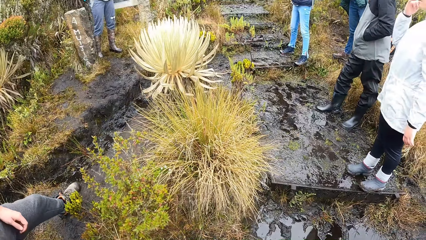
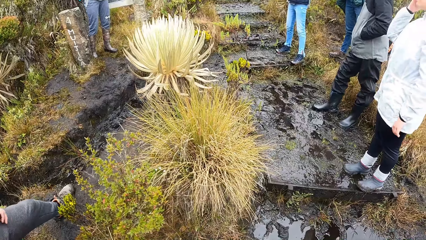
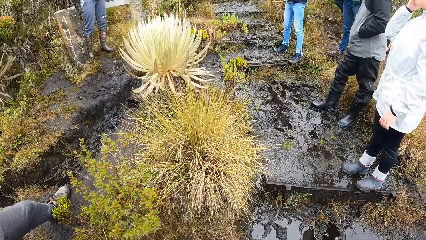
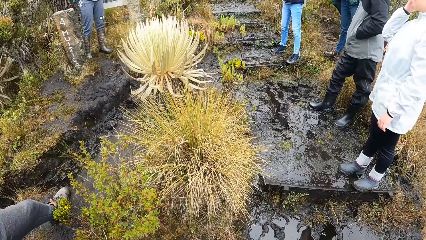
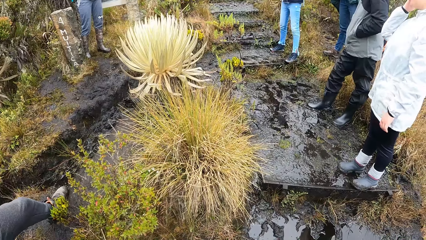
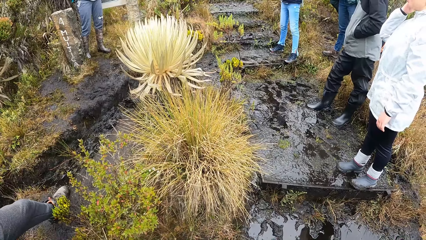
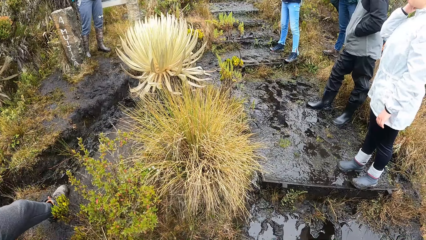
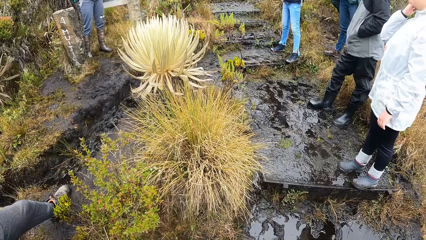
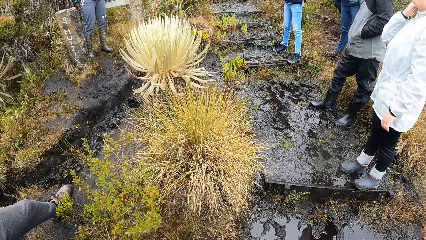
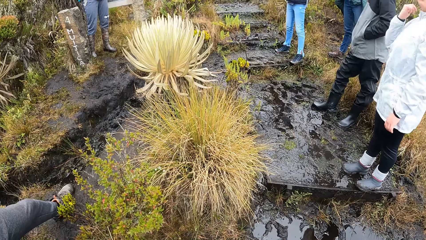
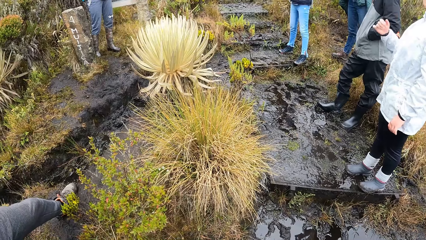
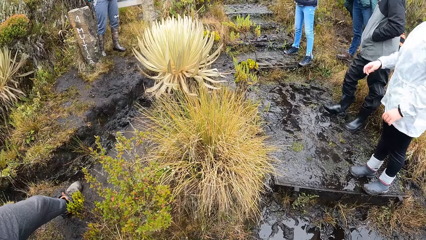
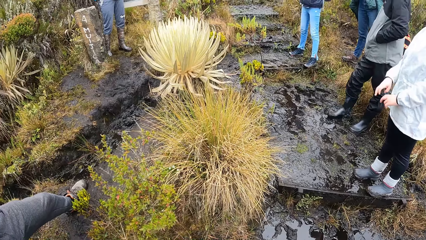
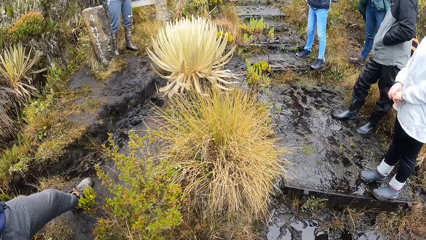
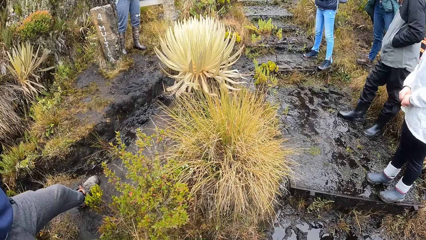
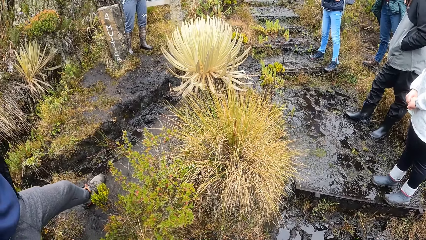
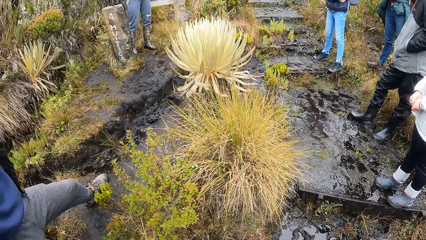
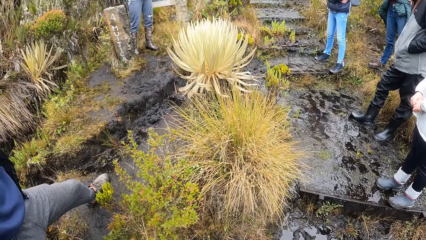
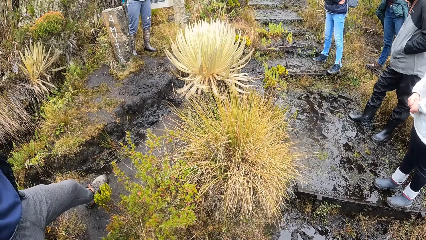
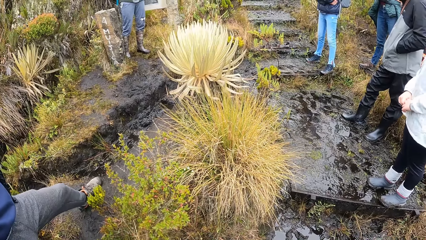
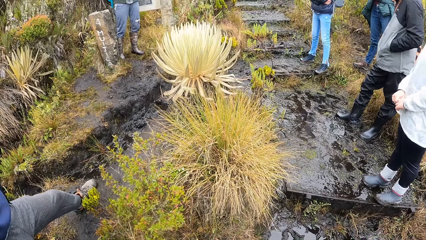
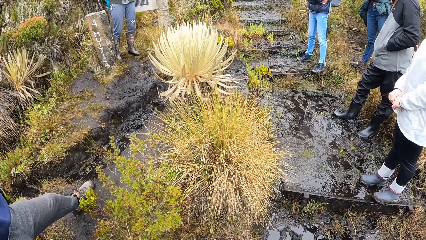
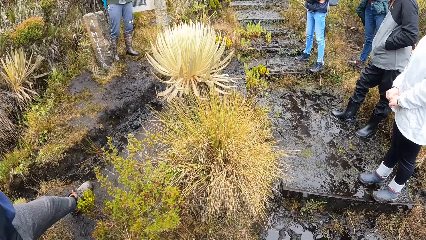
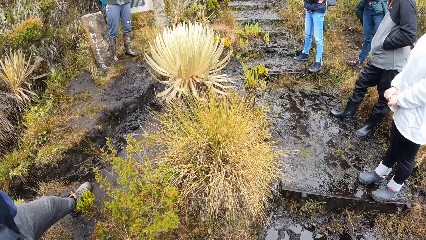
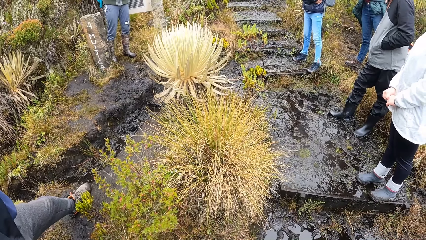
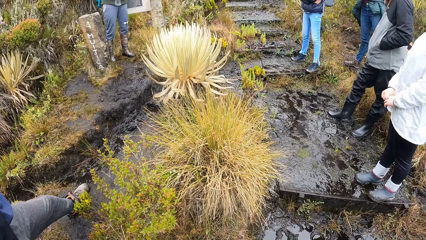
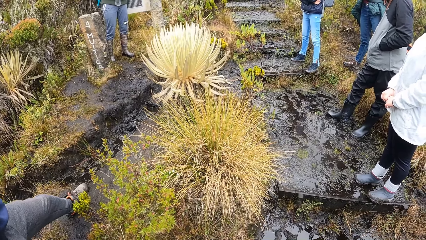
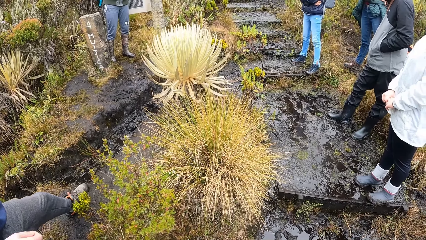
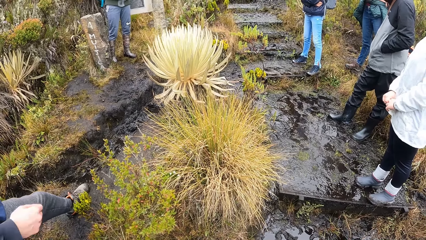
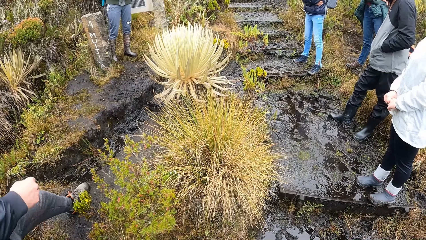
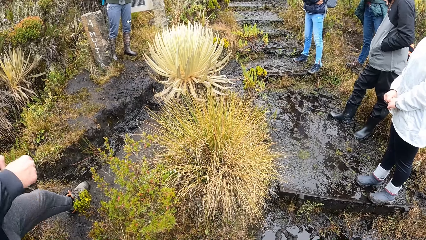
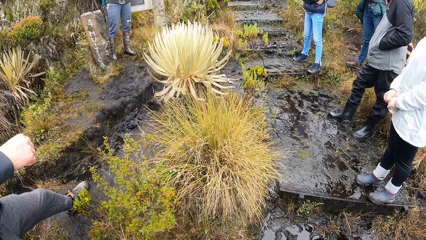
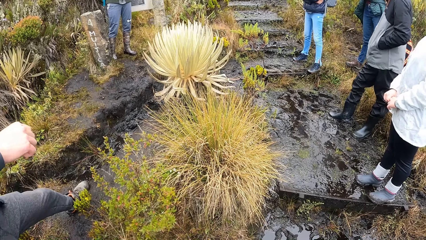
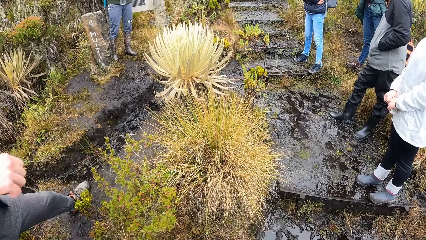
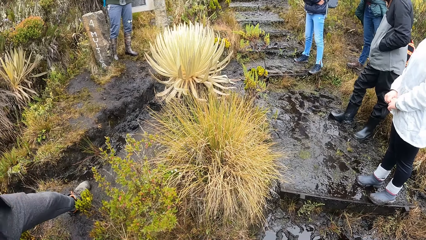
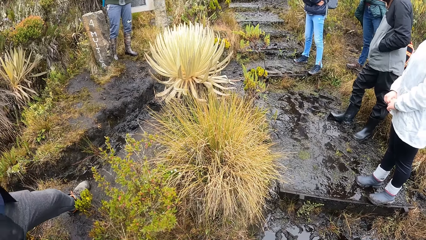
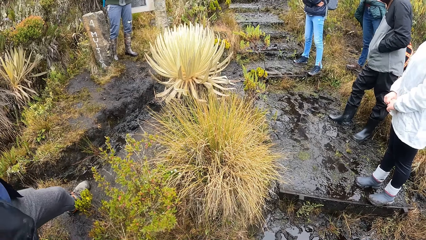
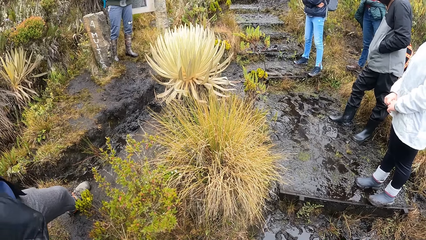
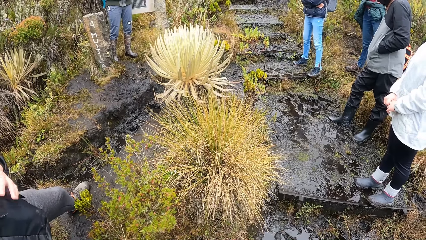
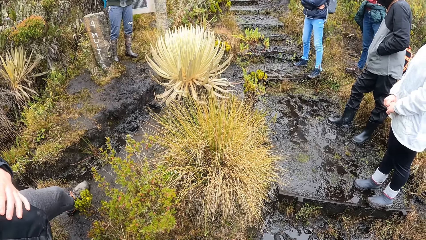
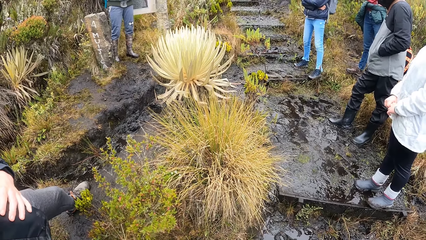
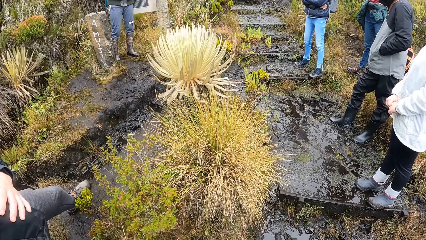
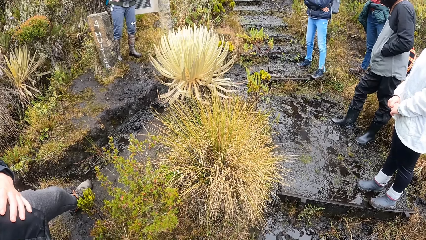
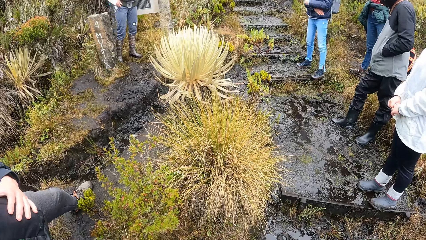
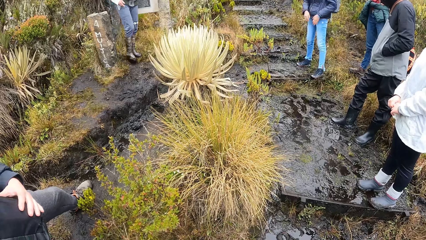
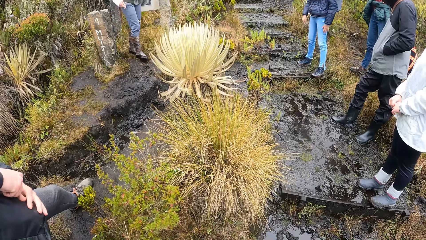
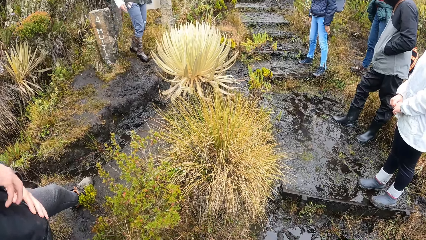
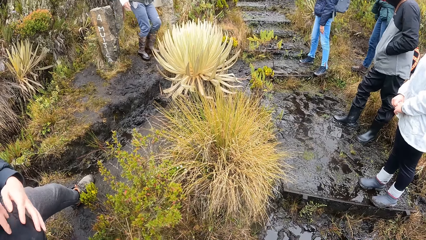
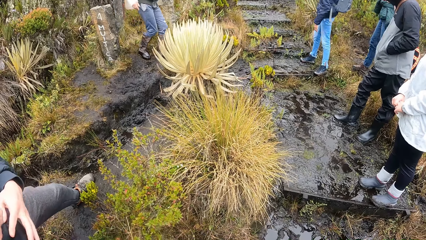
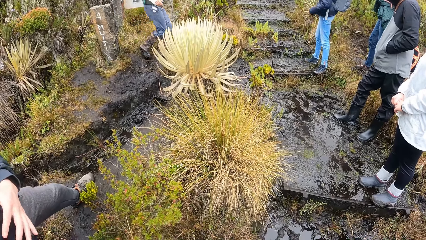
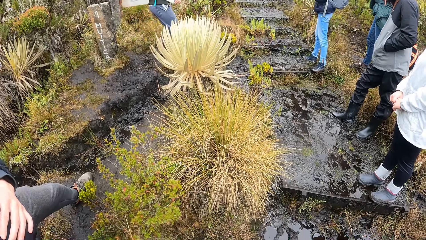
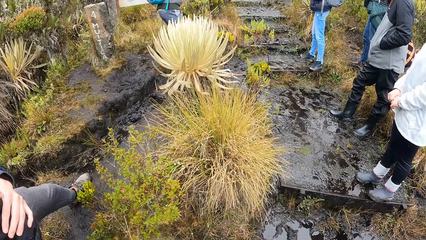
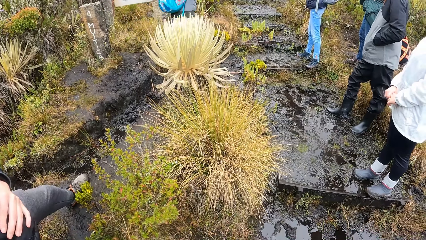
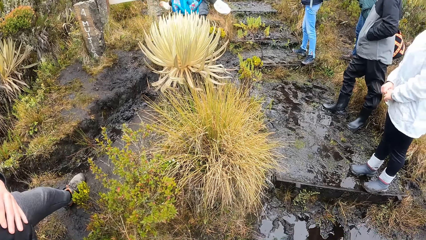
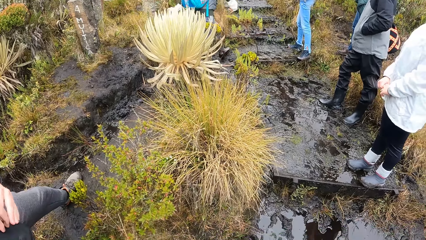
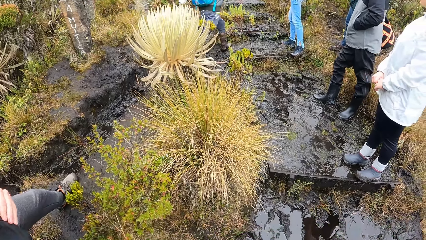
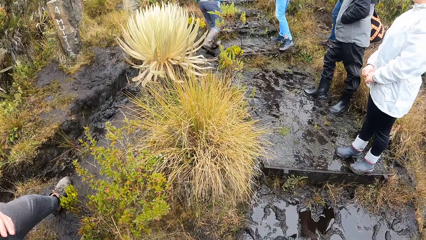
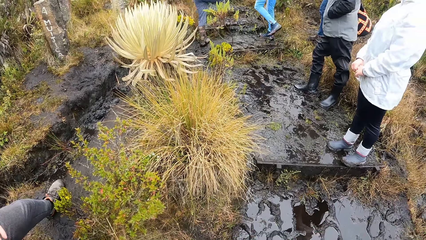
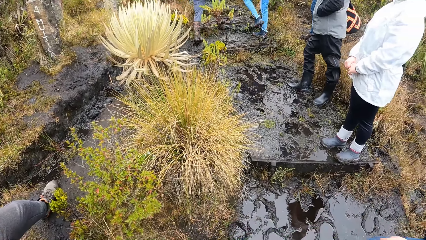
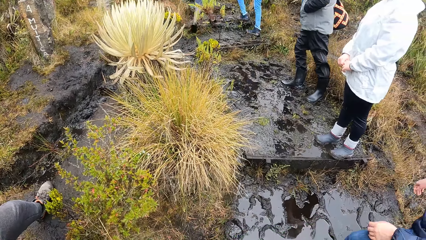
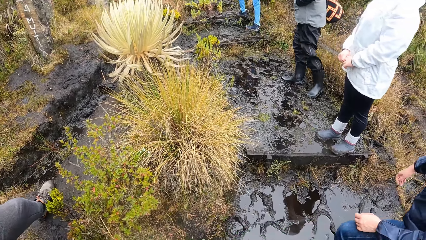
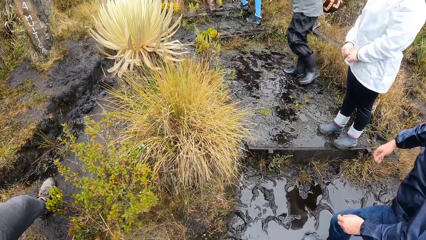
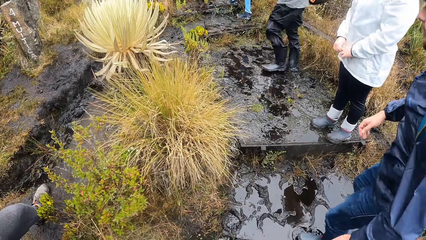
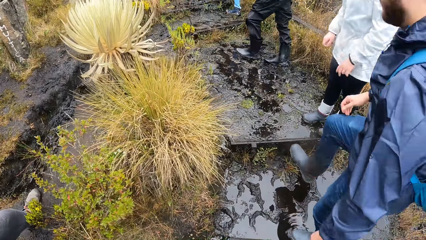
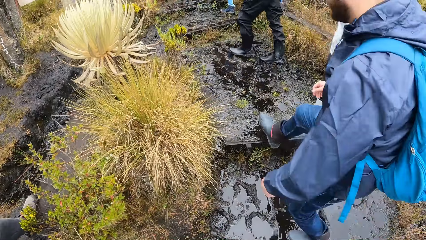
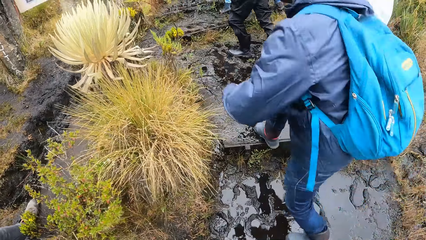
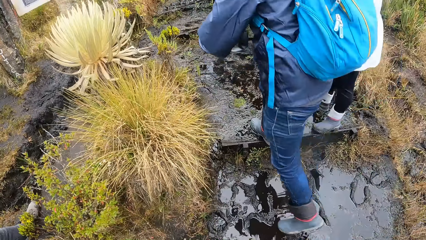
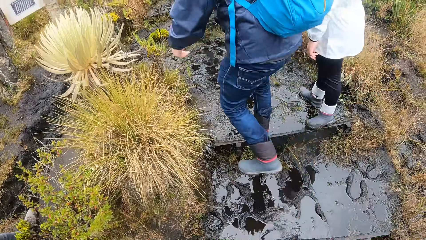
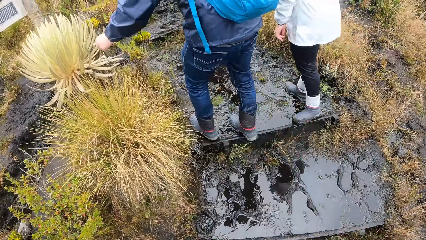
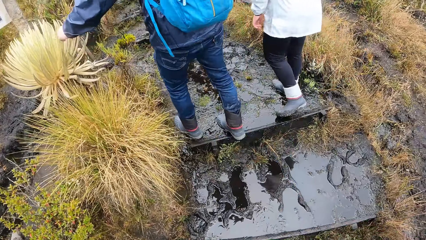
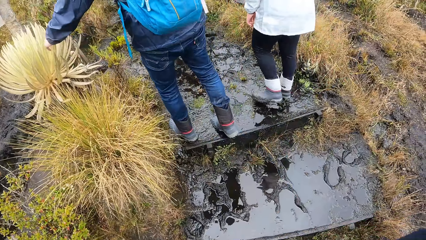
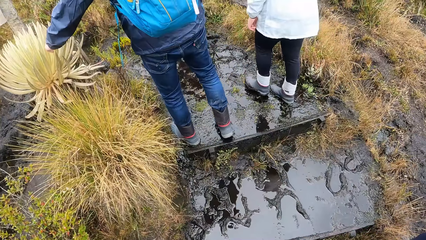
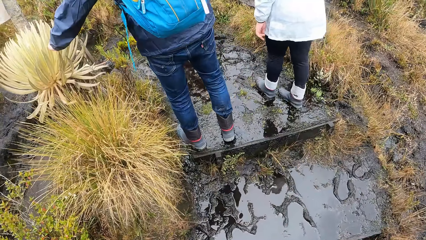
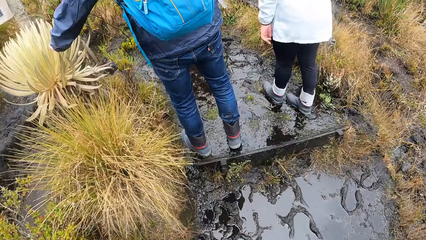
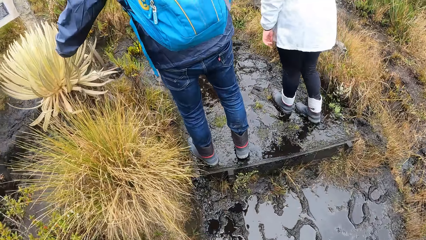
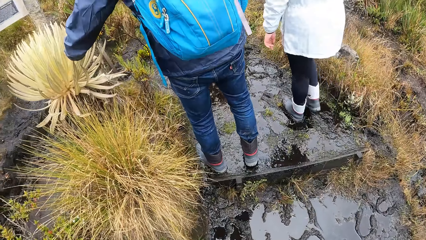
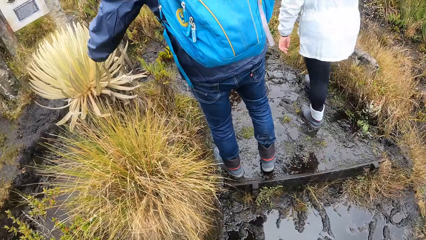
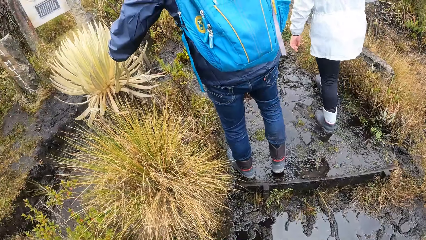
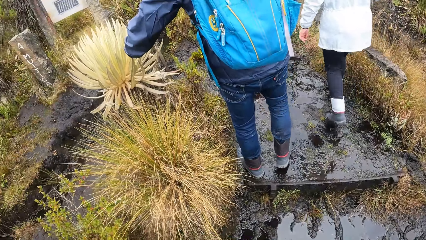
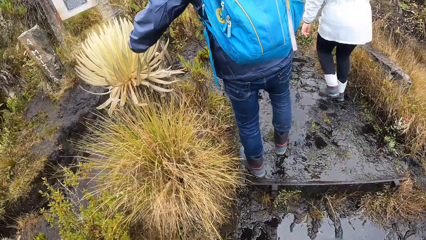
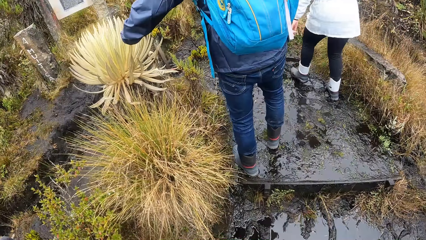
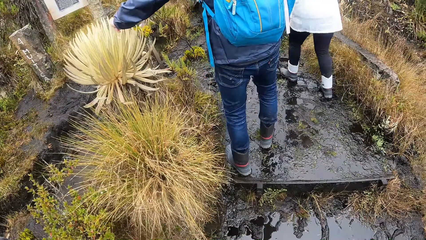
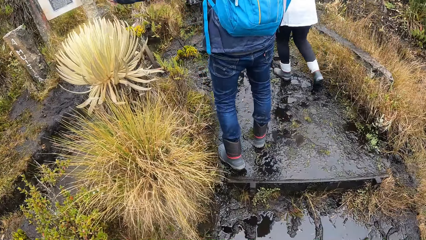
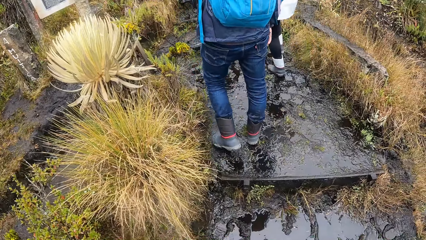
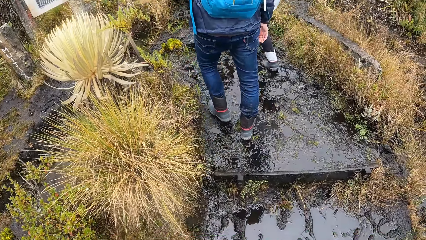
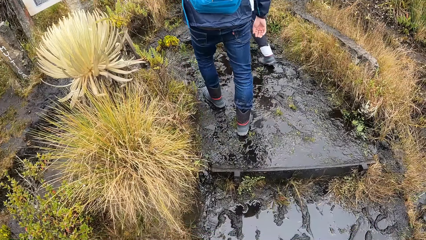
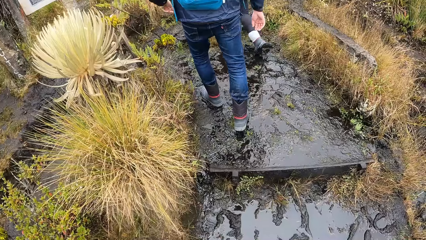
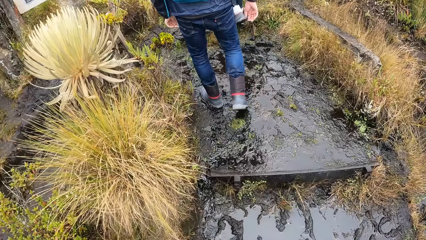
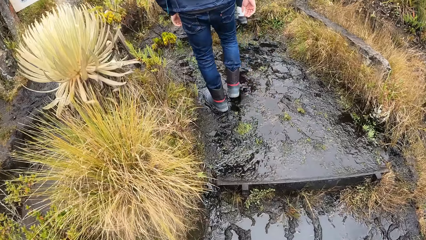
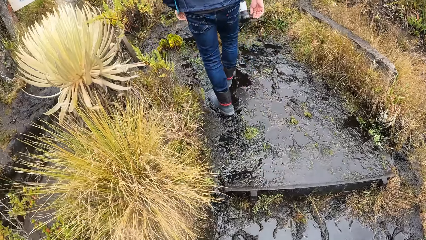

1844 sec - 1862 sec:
A woman touches her face with her right hand. She puts both hands together. The group of people goes up the hill. A lady walks up the hill. The camera wearer goes up the hill. A man touches the knapweed with his left hand.
